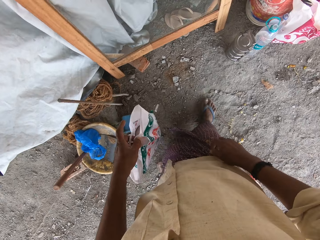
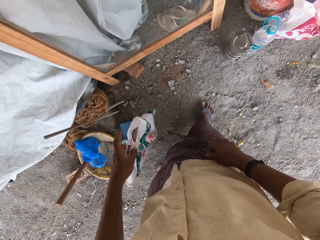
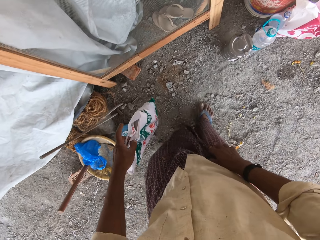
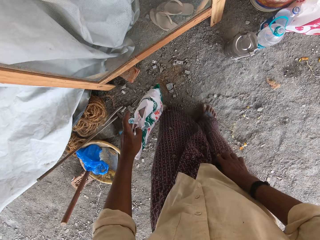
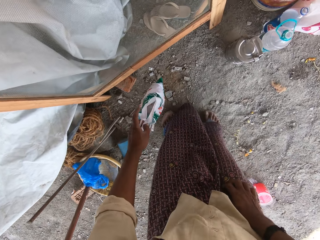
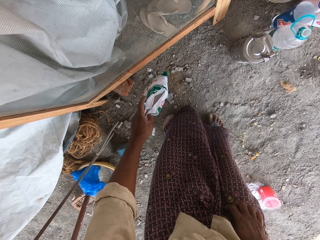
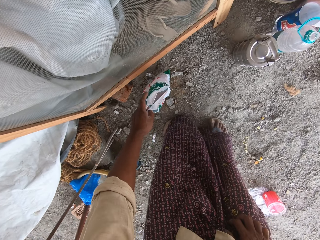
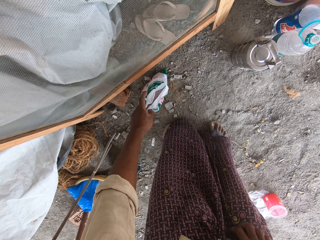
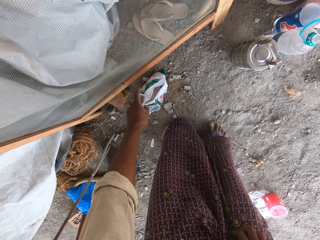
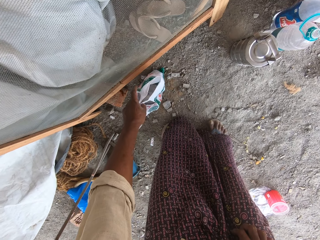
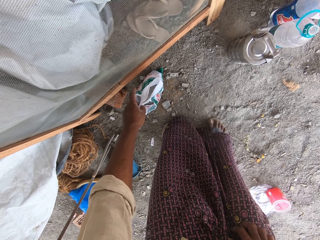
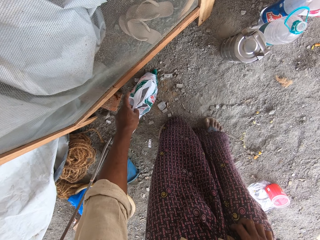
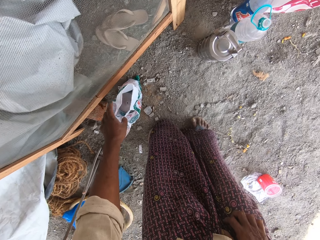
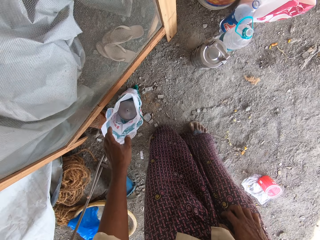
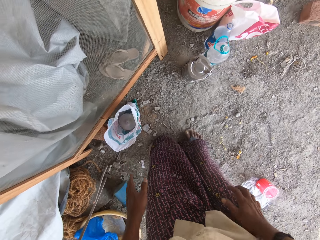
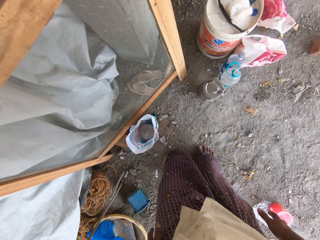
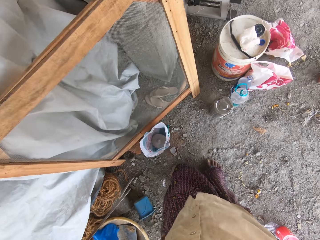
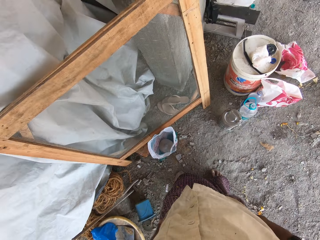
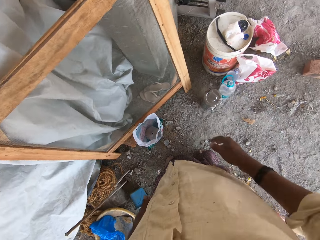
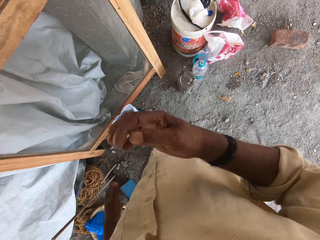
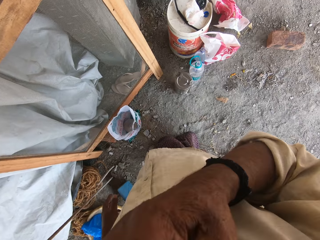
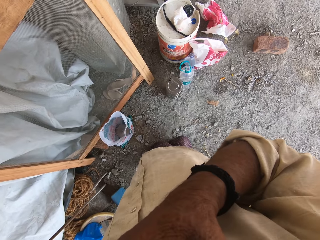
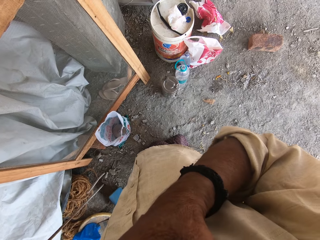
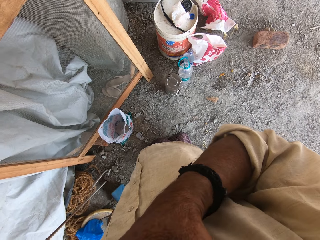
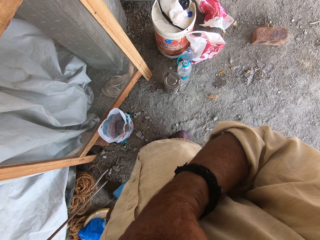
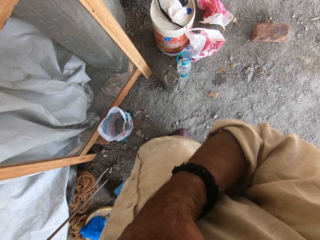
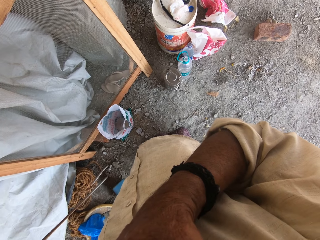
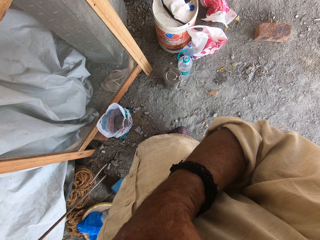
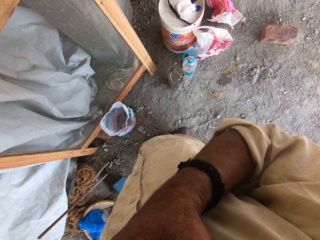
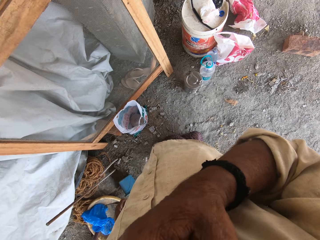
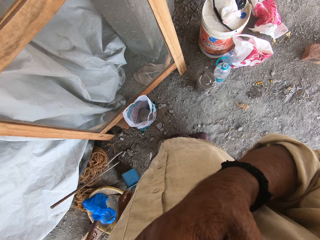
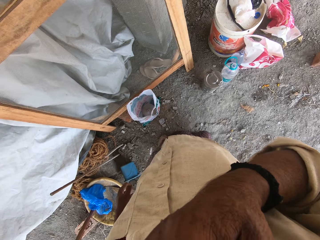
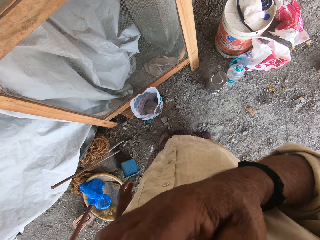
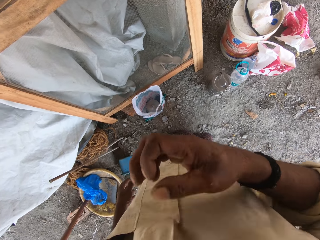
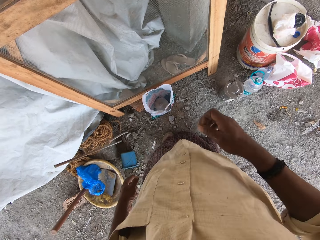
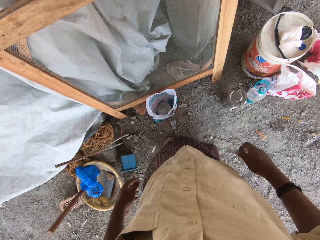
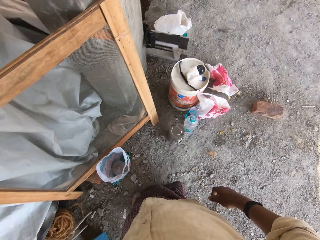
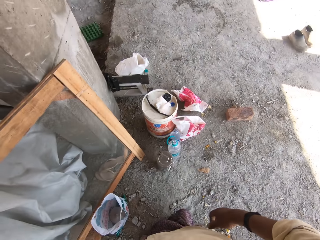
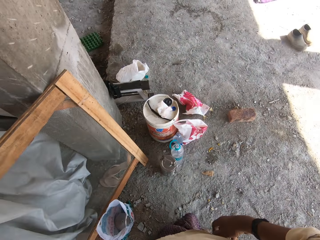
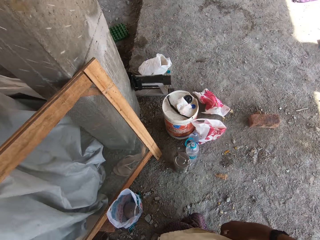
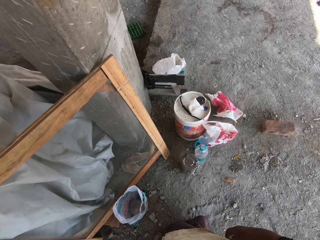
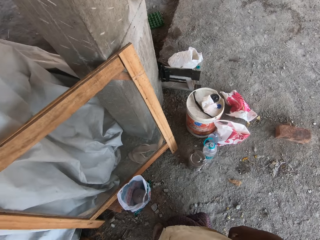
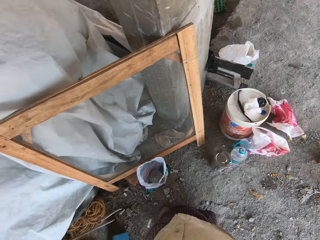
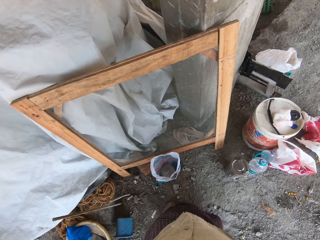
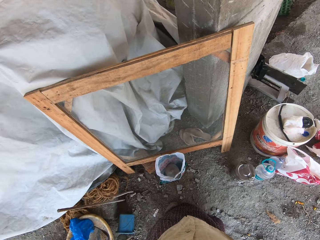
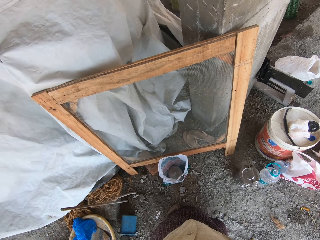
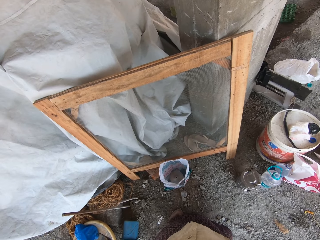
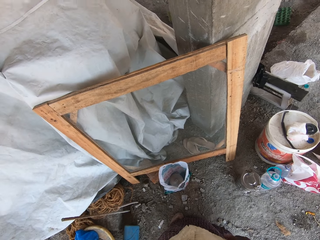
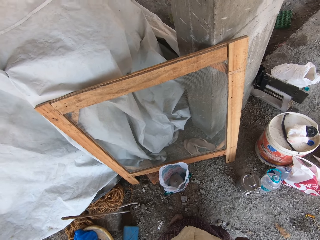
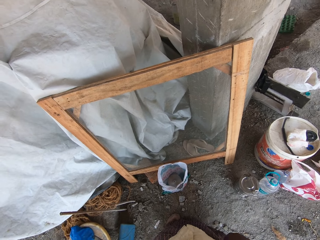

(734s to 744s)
The camera wearer places the plastic bag on the floor with his left hand. He touches his face with his right hand. He looks around.

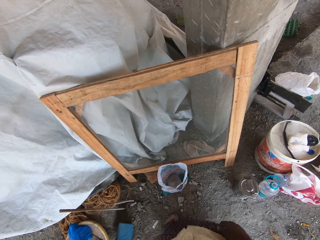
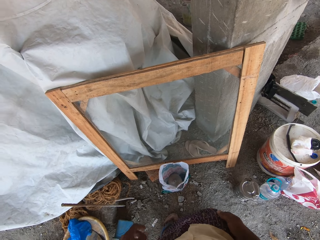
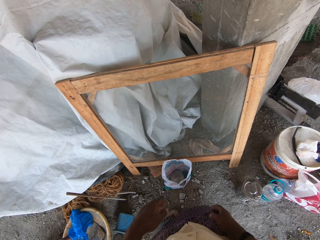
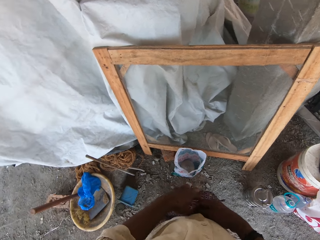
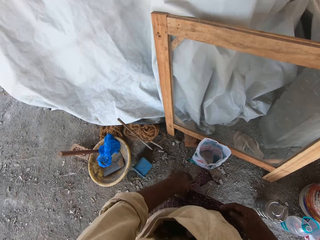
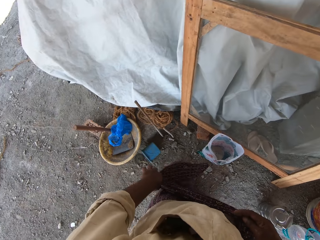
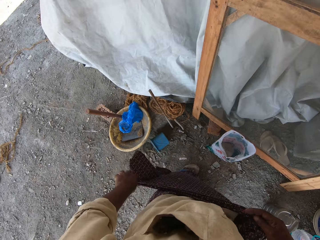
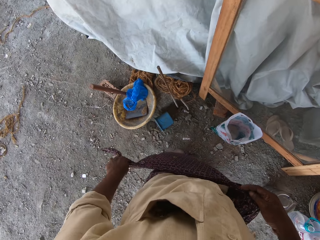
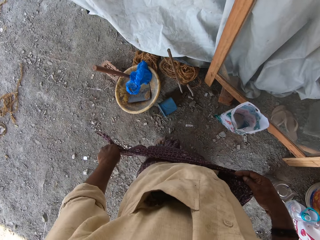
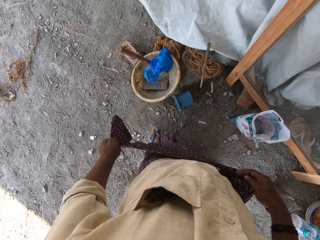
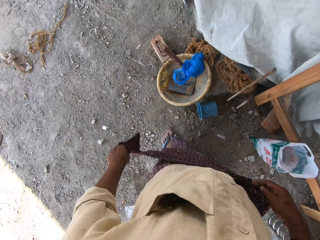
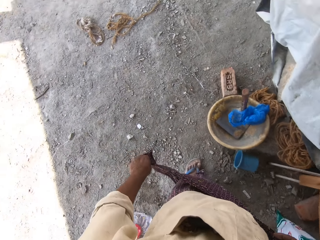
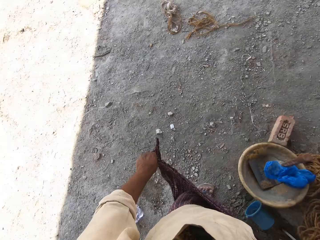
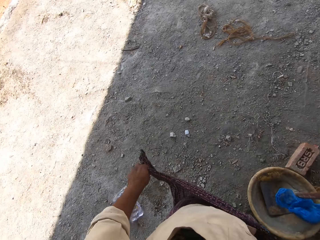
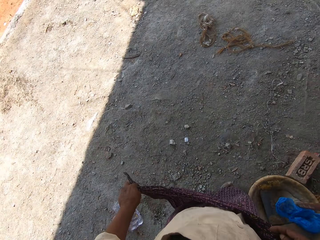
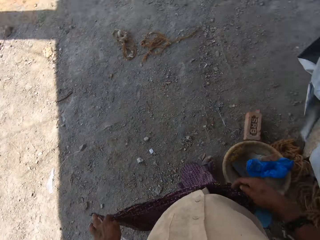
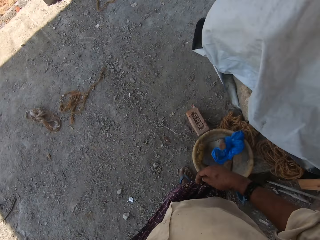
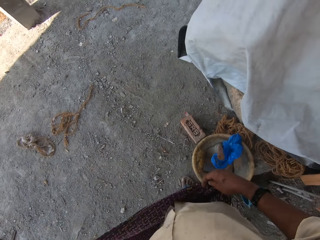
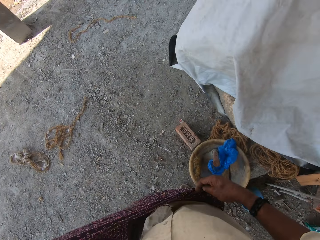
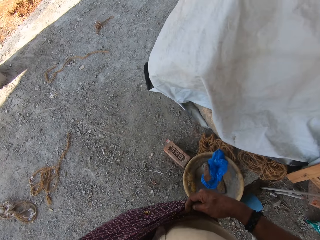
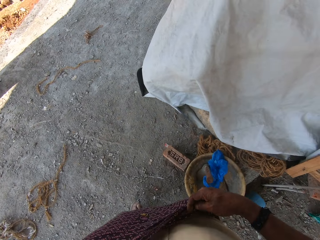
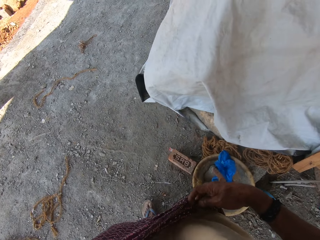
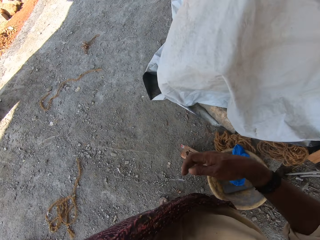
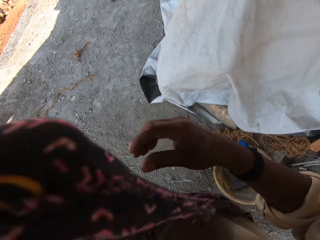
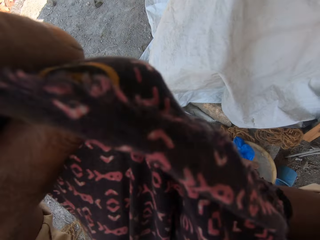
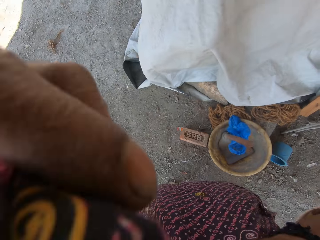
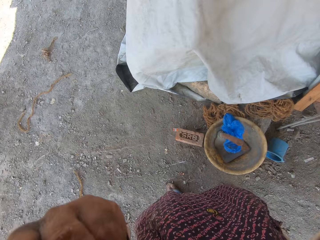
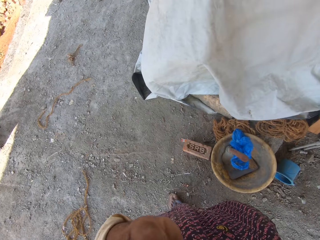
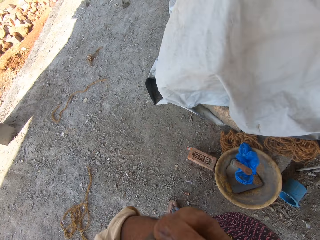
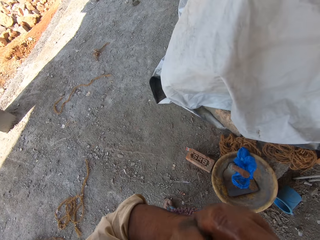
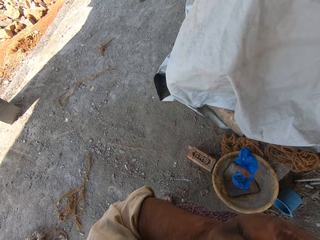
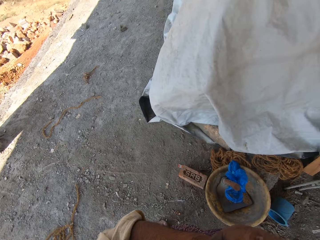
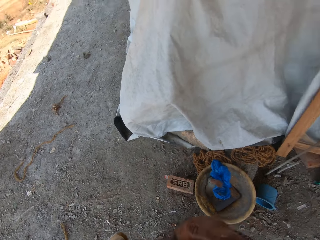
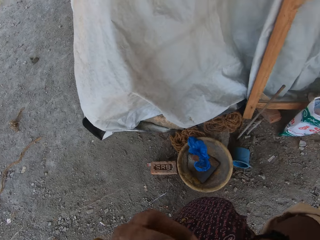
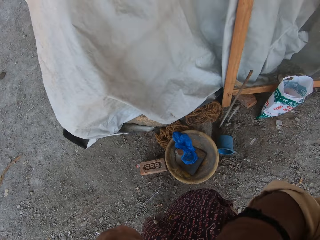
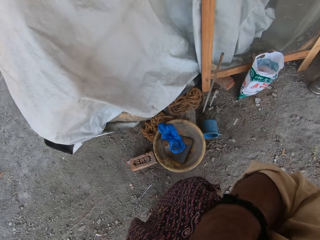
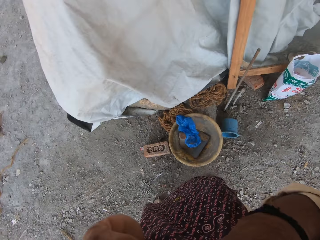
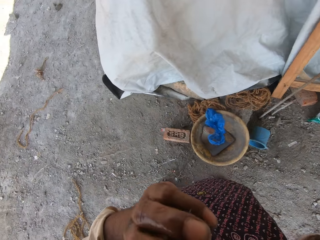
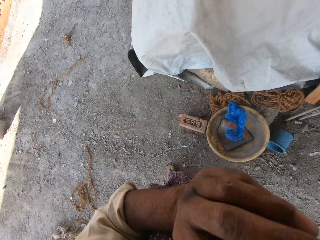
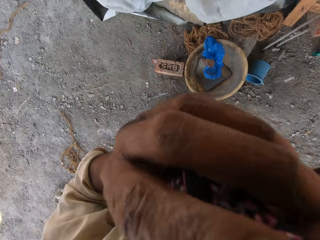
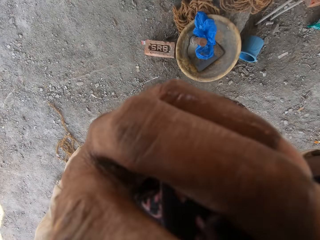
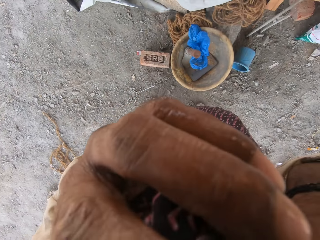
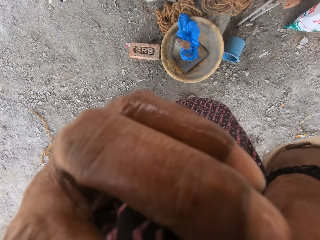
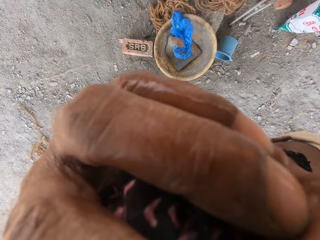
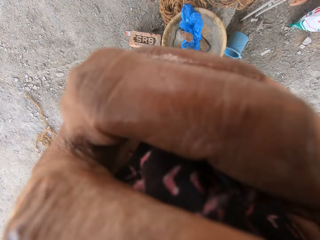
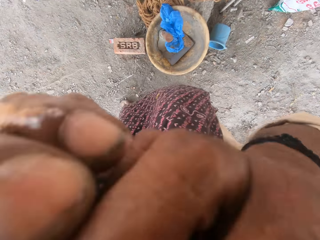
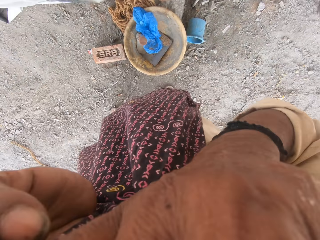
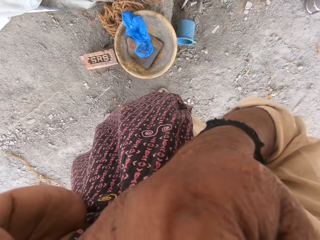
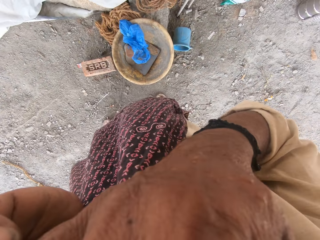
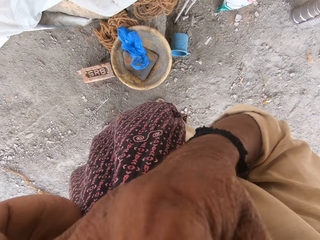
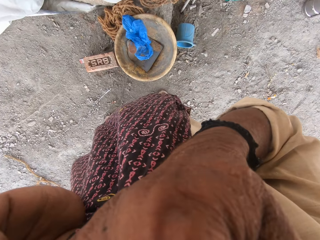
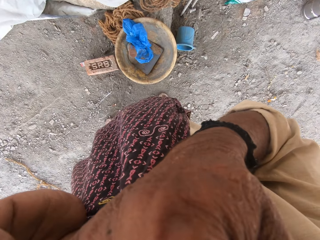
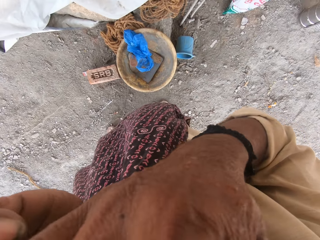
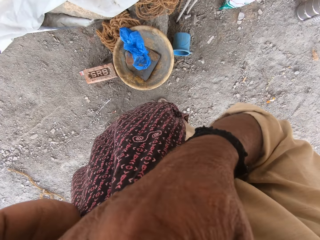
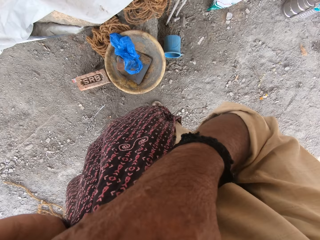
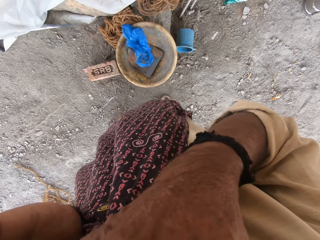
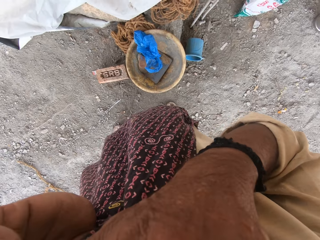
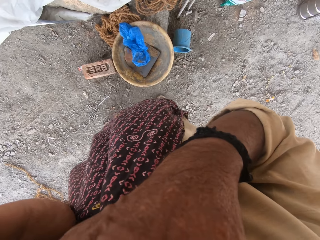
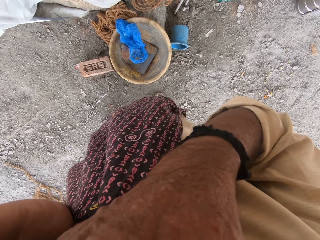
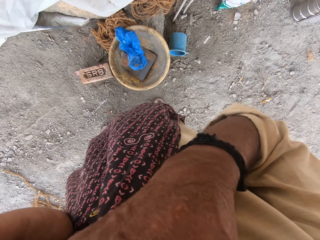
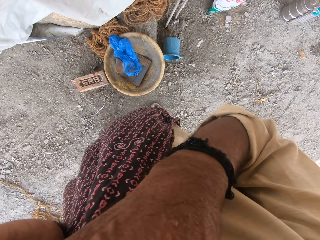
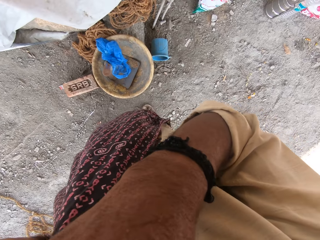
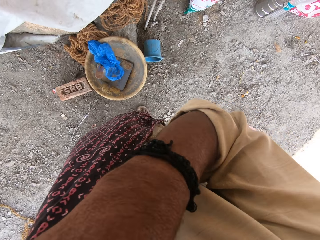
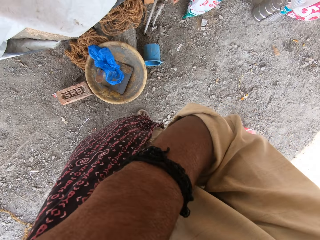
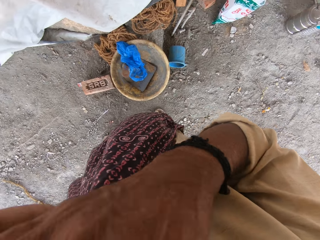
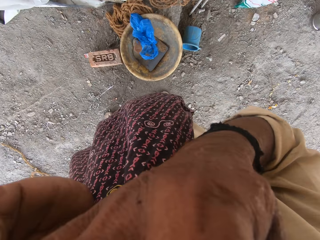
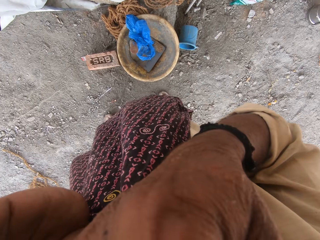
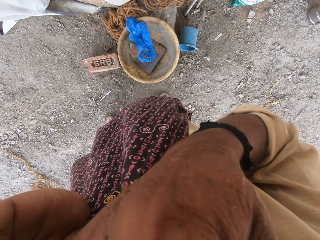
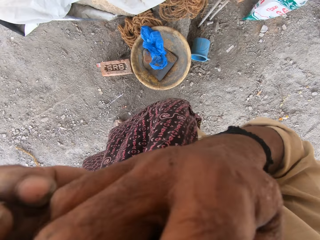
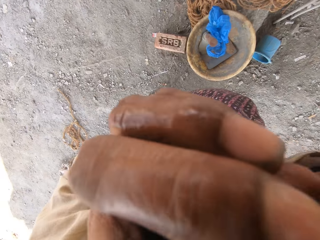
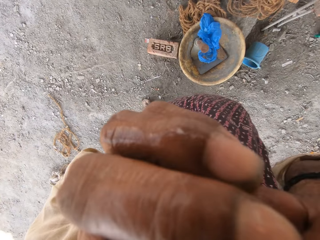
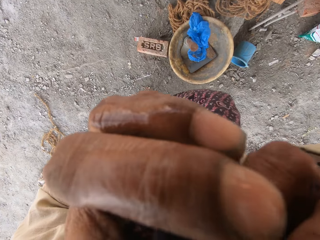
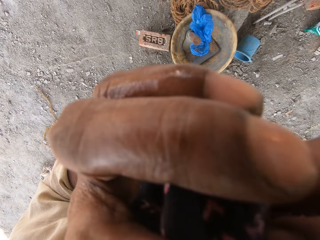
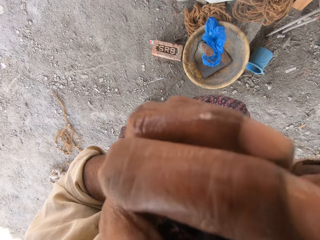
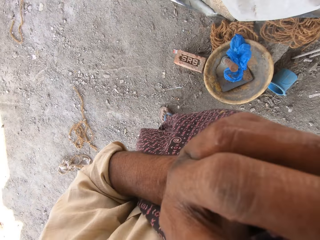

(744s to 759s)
The camera wearer adjusts his cloth or tartan with both hands. He turns around. He touches his face with the cloth in both hands. He wipes the face with the tartan.
